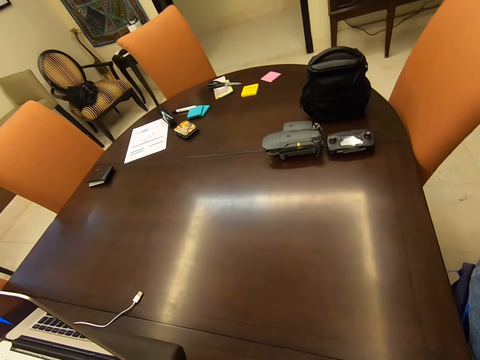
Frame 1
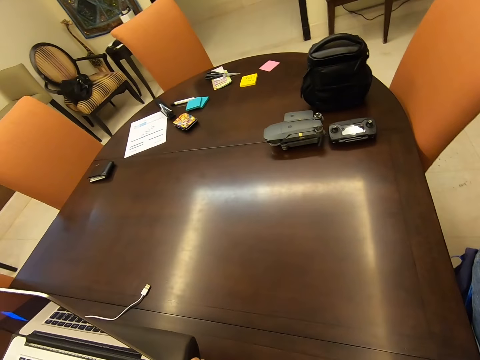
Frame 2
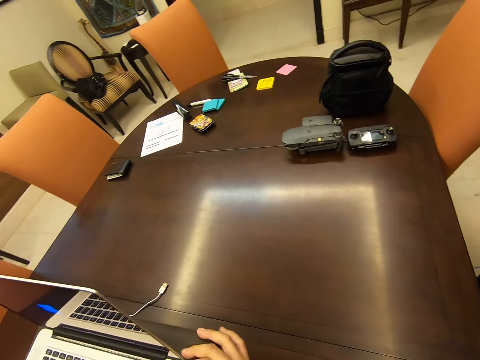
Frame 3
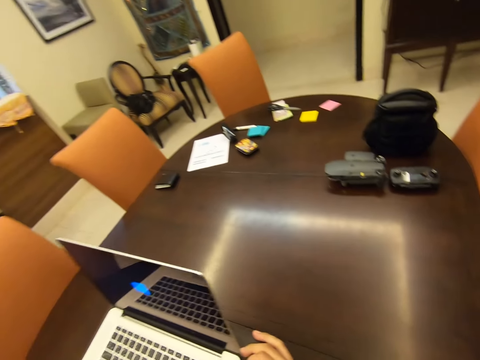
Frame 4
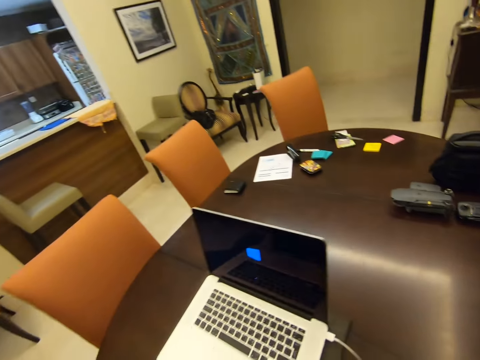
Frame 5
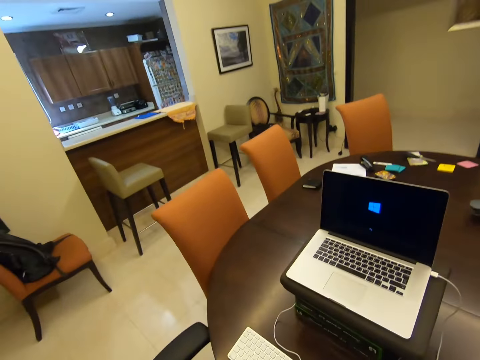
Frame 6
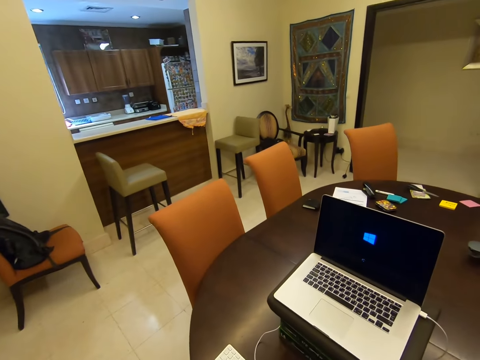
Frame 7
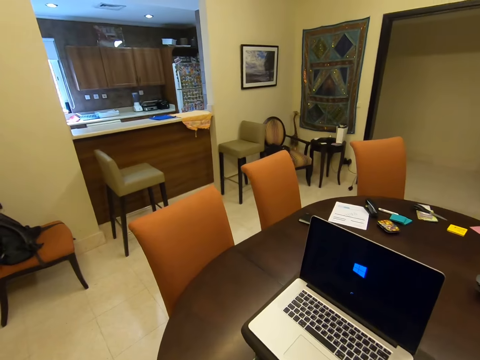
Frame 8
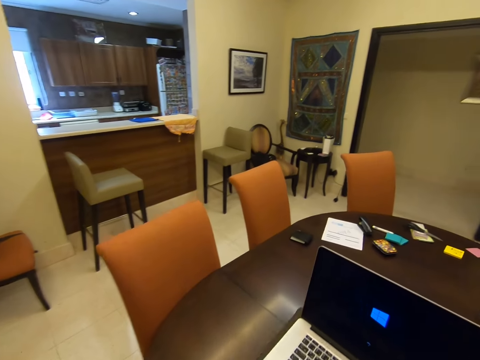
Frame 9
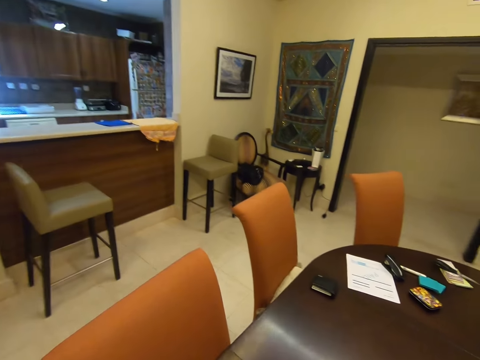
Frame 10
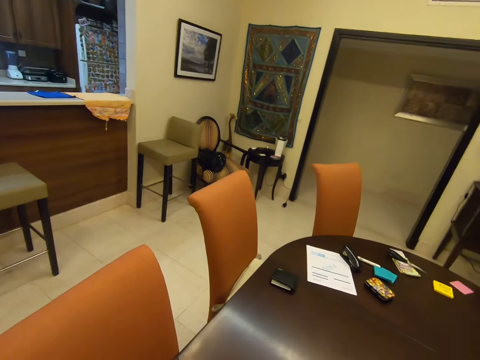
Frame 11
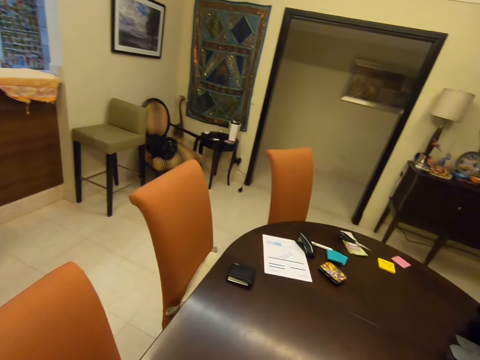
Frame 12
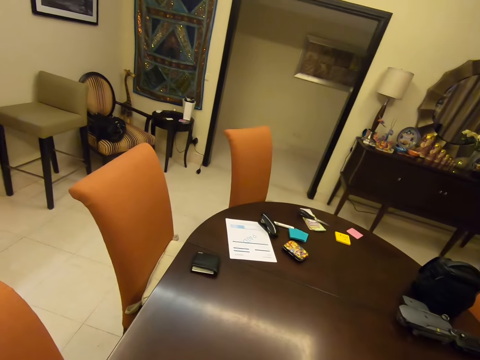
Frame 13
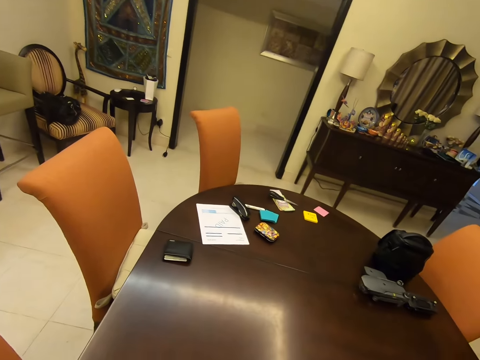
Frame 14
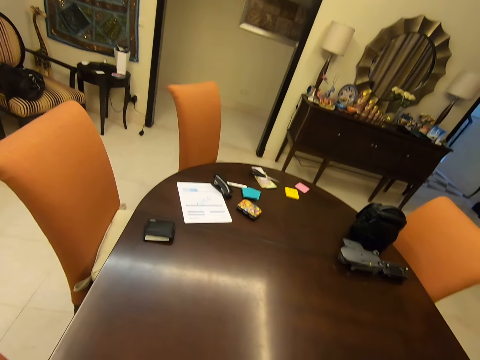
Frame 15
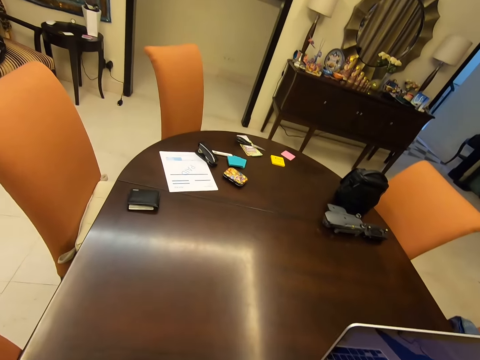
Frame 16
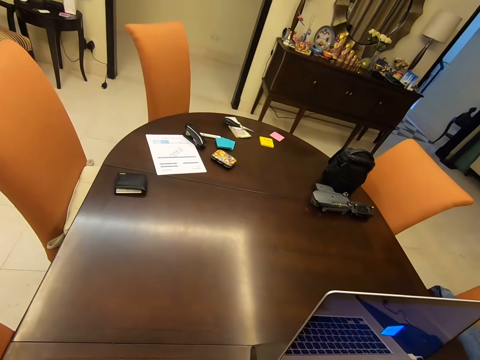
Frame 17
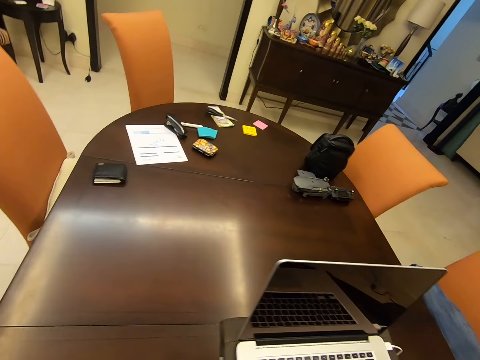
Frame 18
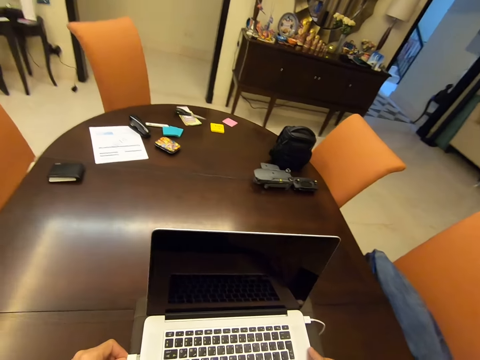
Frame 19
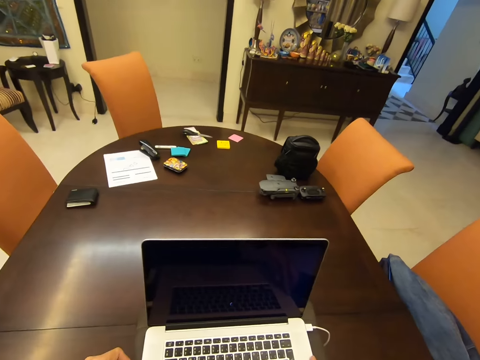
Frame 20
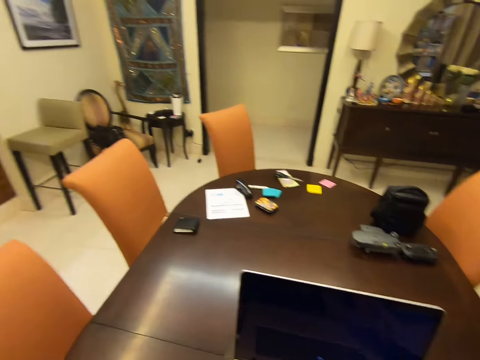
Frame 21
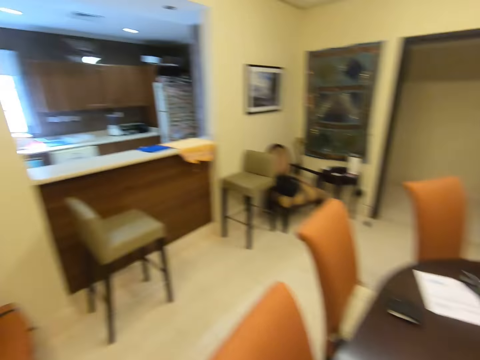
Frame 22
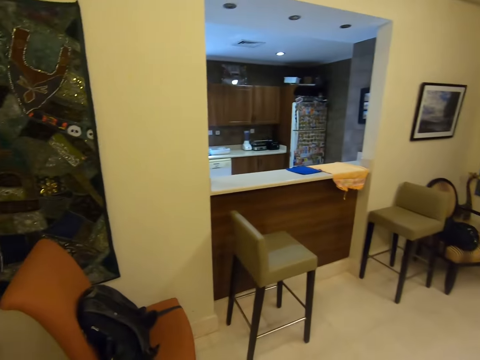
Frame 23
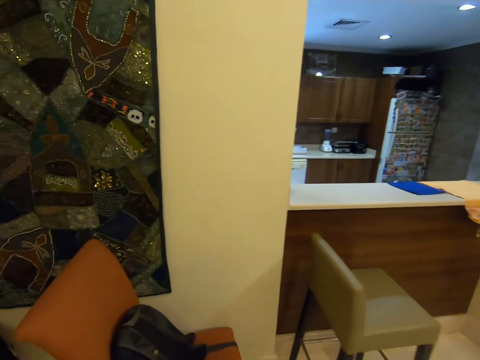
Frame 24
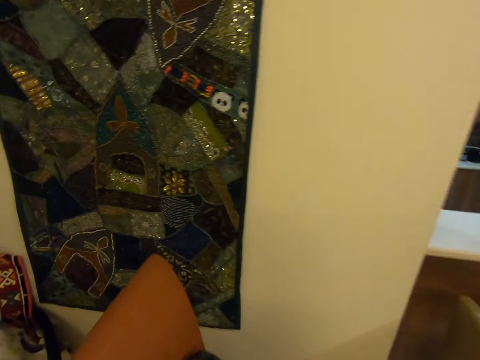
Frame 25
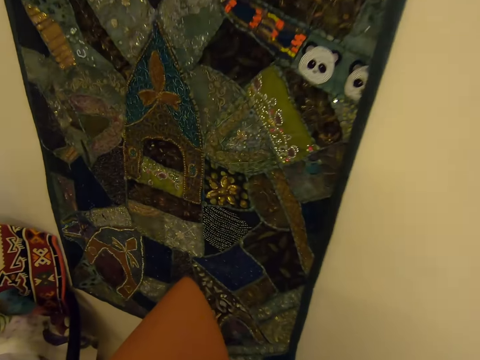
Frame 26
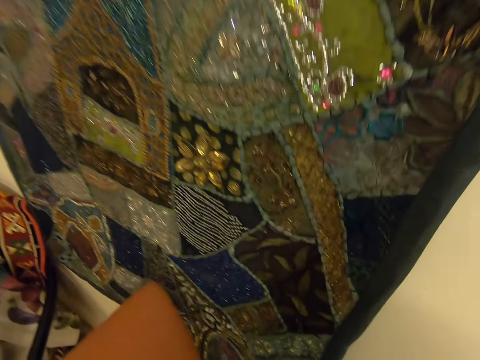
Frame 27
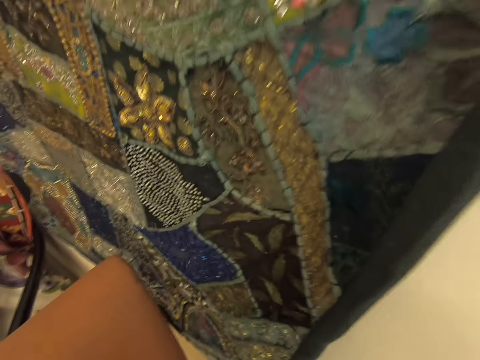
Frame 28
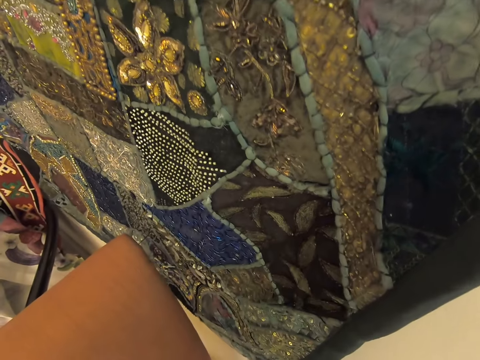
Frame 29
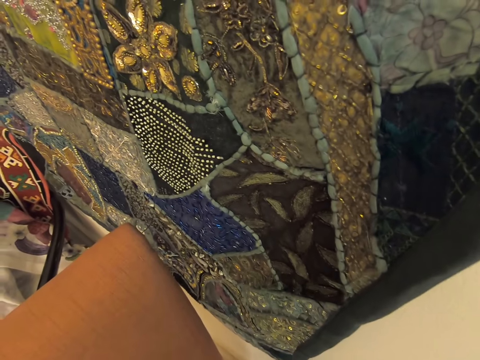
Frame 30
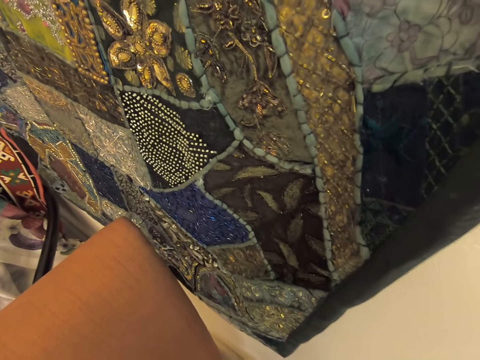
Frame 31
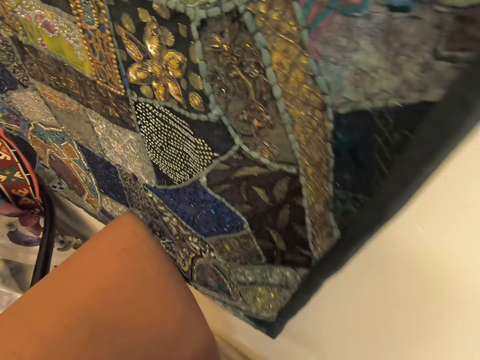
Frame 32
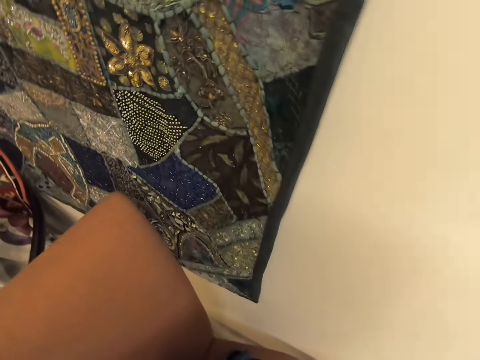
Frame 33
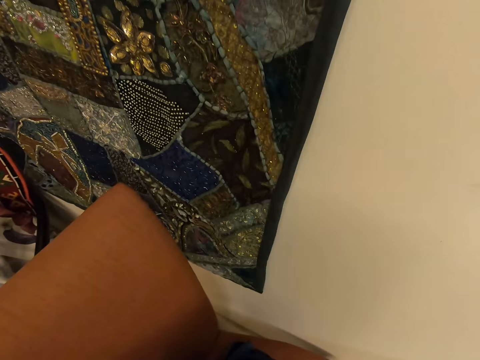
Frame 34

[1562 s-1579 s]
The camera wearer touches the cable on the laptop. They connect the cable to the laptop. They look at the laptop screen. They connect the cable to the laptop. They use the laptop. They walk. They stand near a chair.

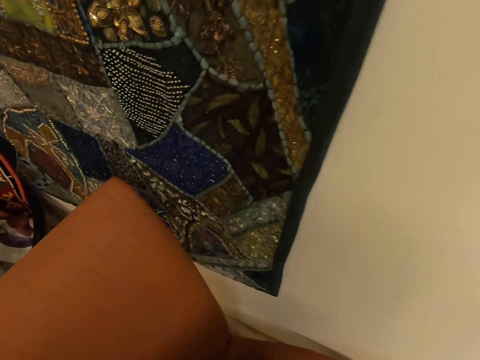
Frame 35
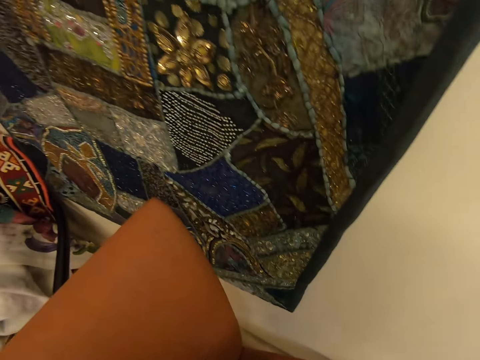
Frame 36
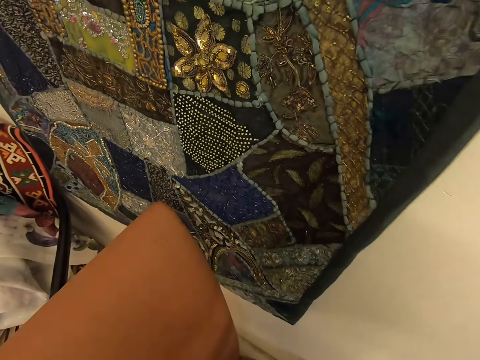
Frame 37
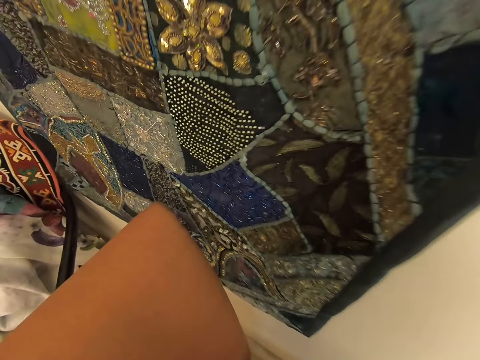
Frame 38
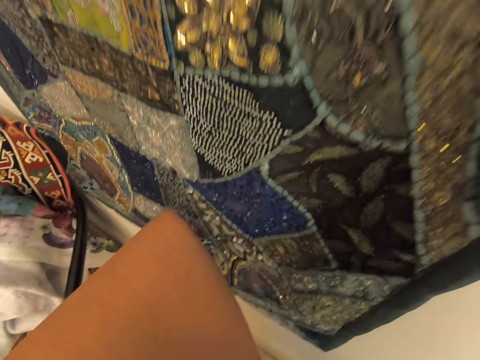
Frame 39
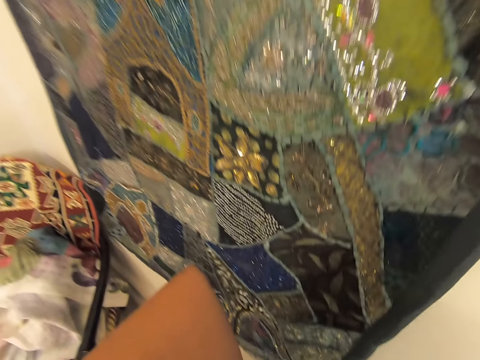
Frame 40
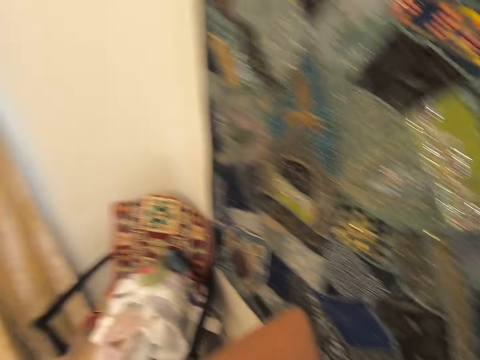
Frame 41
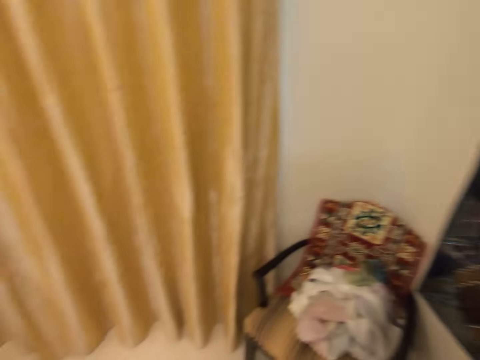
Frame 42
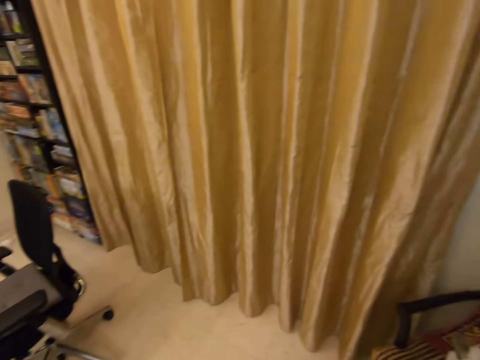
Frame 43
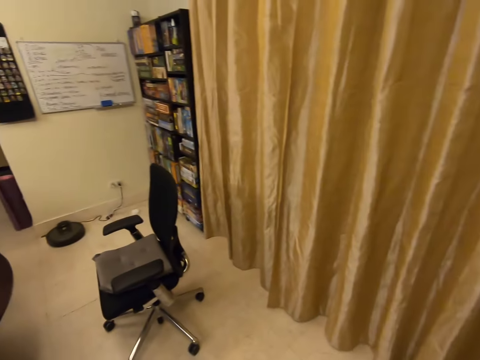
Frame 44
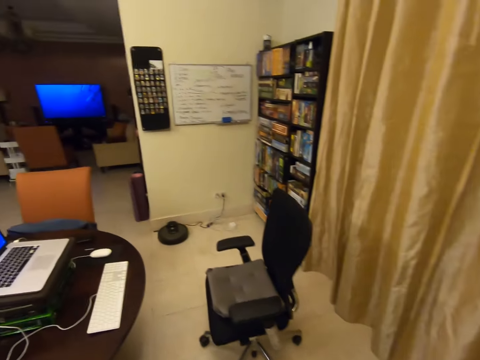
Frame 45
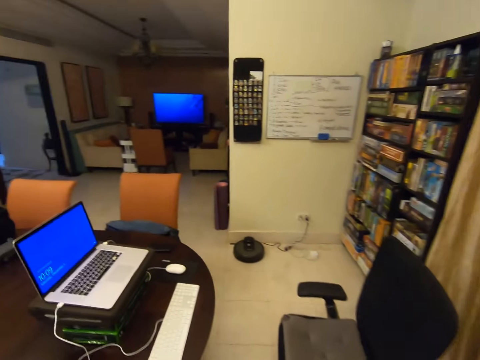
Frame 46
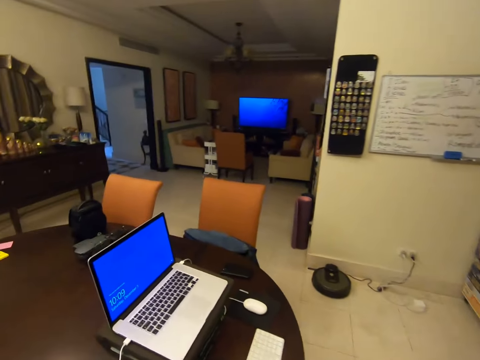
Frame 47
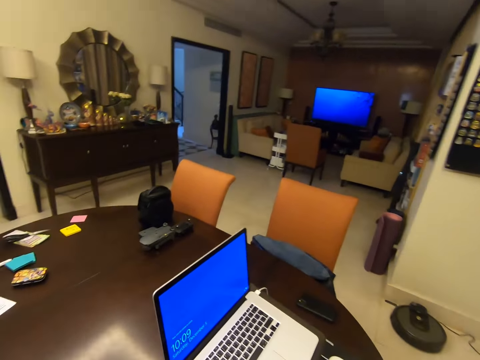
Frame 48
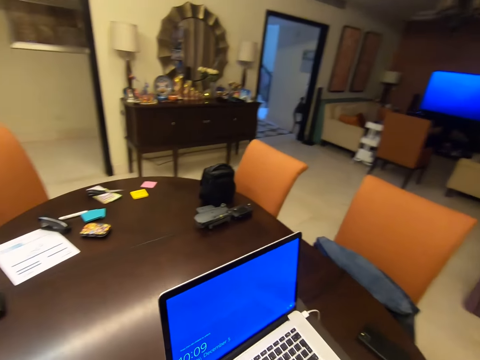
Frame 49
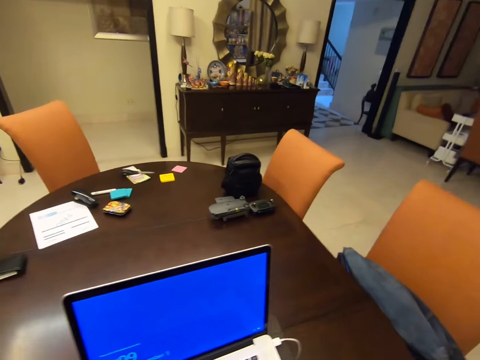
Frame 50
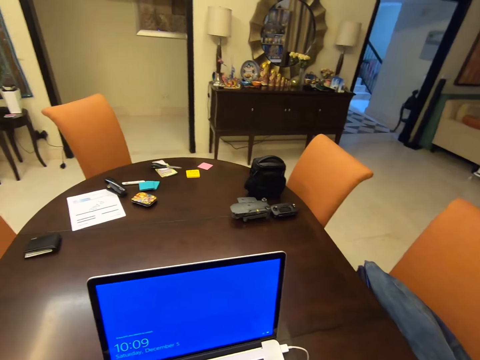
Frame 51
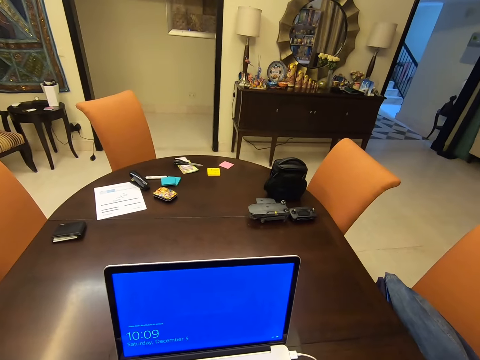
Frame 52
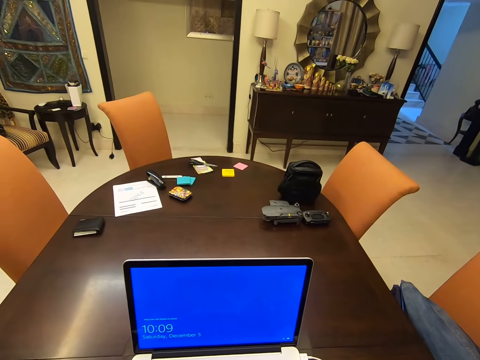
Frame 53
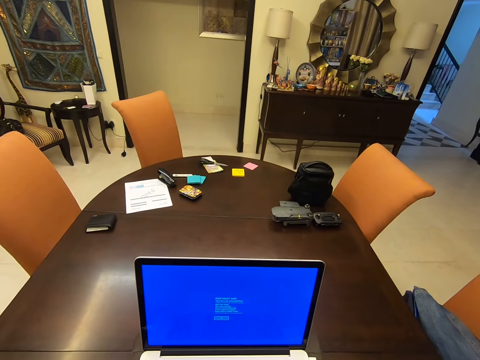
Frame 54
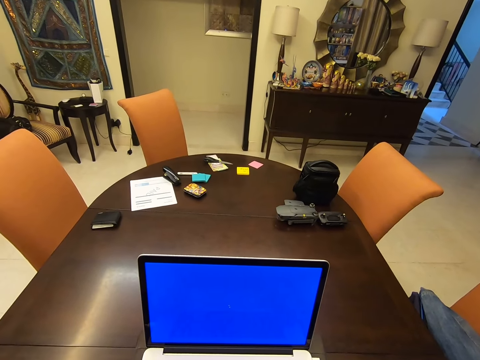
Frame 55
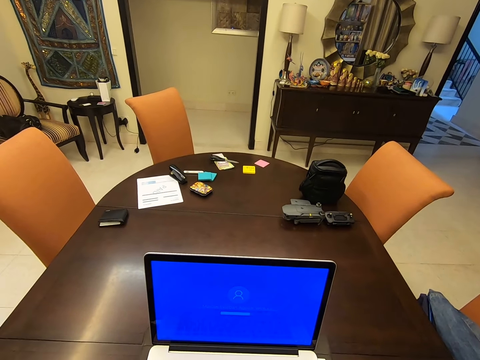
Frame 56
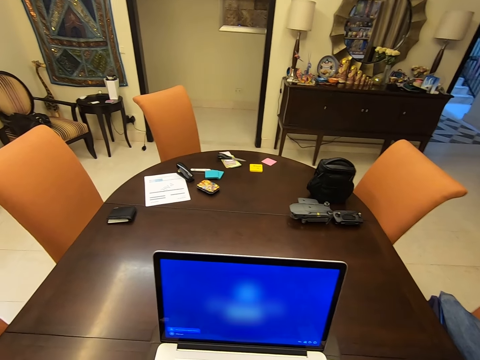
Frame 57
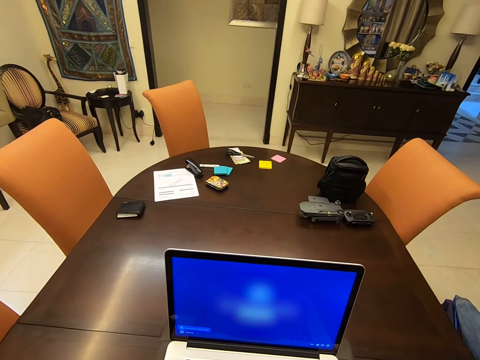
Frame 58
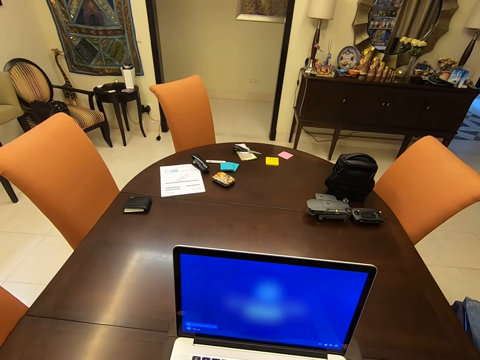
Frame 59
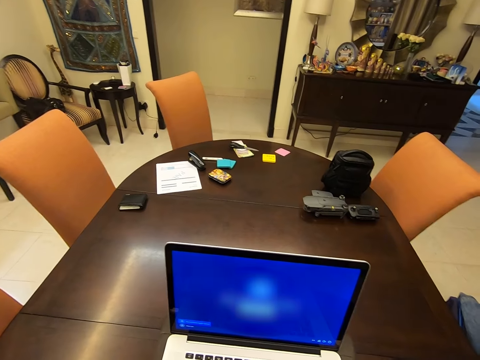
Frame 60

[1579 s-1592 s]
The camera wearer touches a bag. They look around. They walk around. They sit at a table. They look at the laptop. They operate the laptop.
